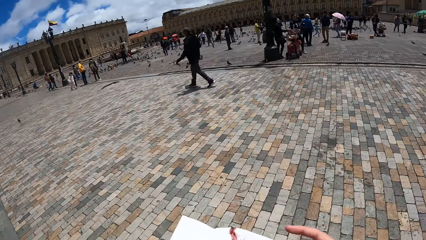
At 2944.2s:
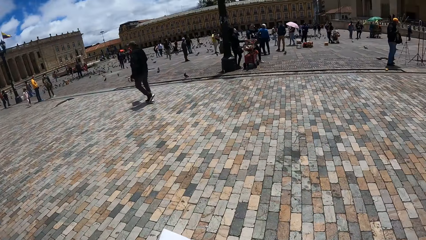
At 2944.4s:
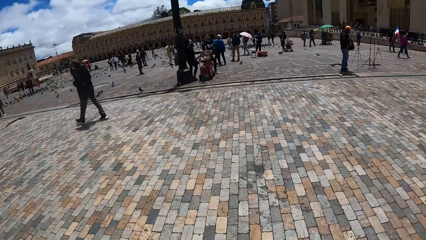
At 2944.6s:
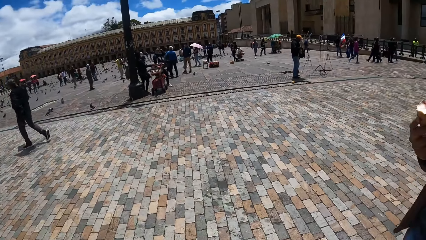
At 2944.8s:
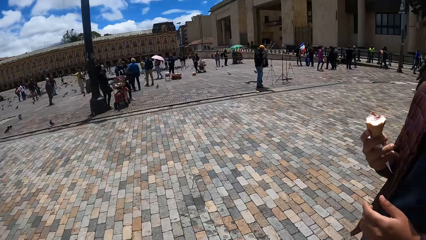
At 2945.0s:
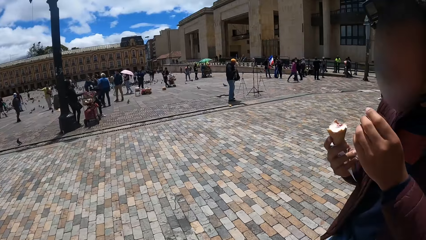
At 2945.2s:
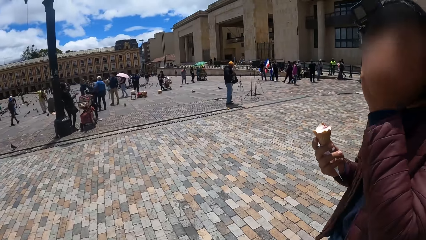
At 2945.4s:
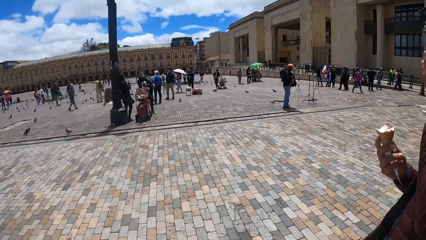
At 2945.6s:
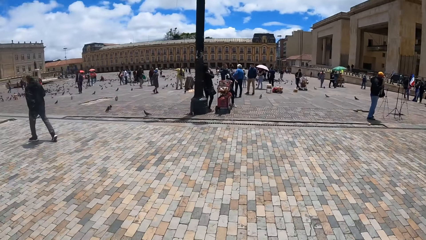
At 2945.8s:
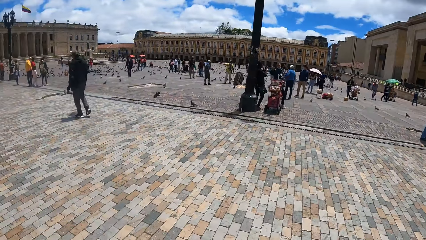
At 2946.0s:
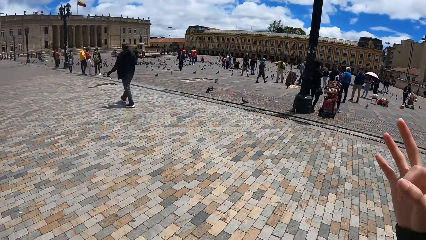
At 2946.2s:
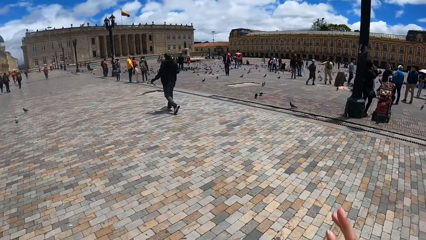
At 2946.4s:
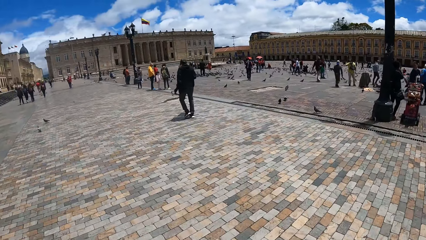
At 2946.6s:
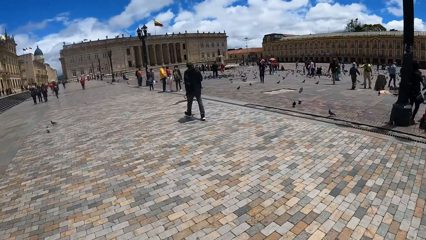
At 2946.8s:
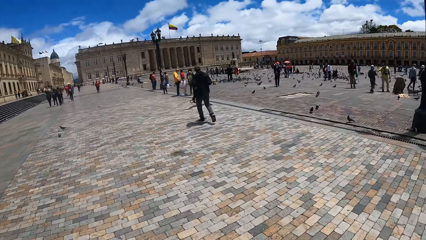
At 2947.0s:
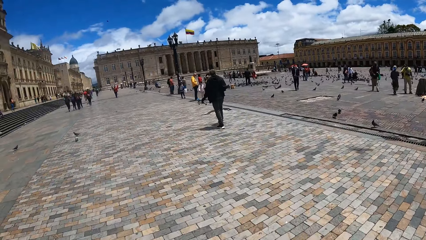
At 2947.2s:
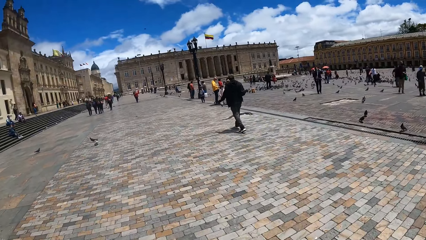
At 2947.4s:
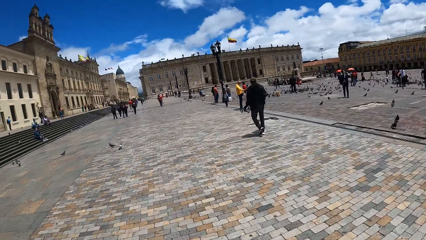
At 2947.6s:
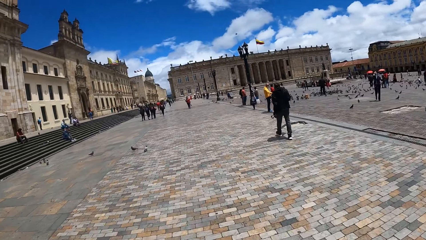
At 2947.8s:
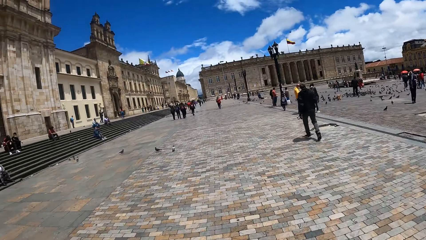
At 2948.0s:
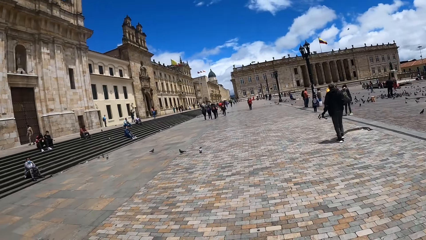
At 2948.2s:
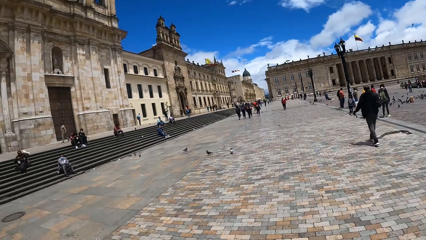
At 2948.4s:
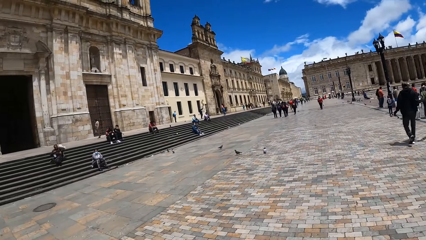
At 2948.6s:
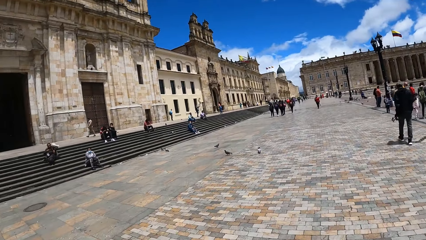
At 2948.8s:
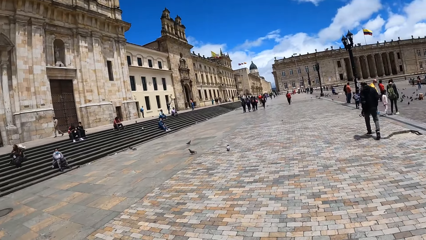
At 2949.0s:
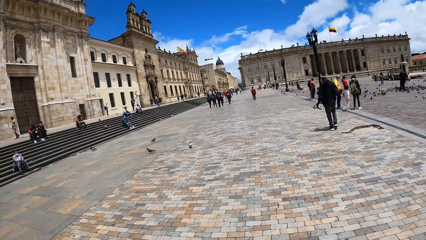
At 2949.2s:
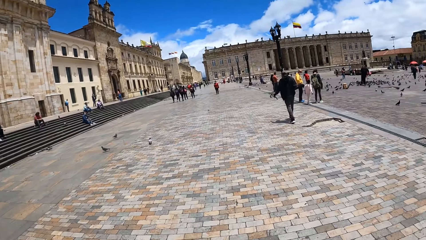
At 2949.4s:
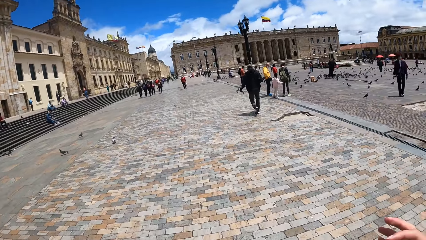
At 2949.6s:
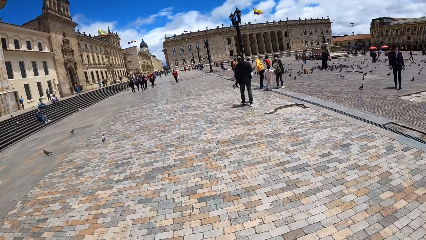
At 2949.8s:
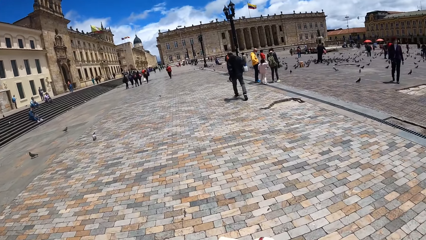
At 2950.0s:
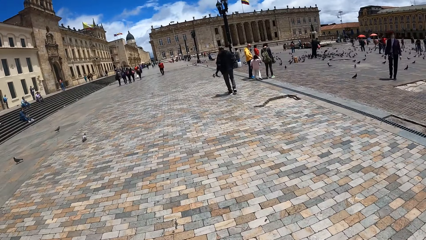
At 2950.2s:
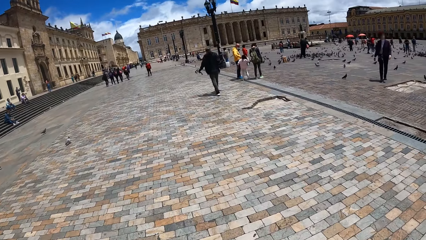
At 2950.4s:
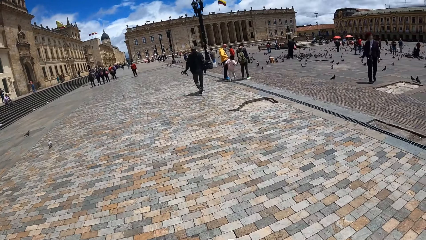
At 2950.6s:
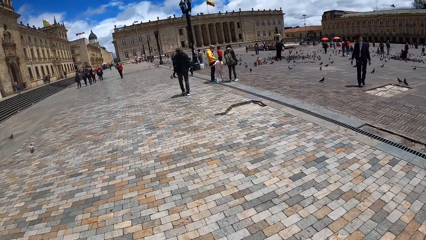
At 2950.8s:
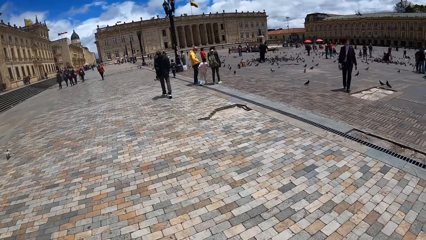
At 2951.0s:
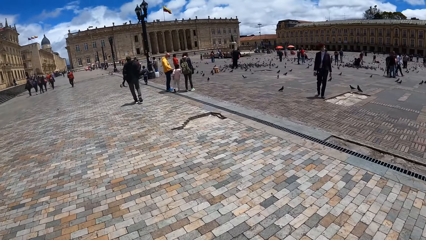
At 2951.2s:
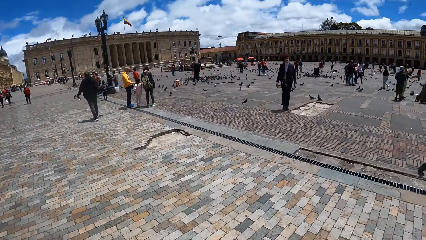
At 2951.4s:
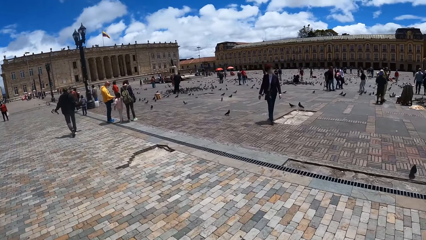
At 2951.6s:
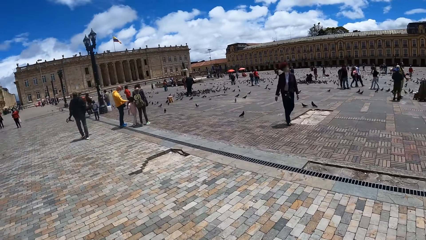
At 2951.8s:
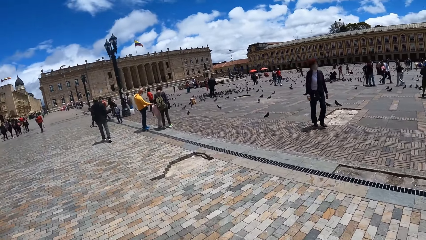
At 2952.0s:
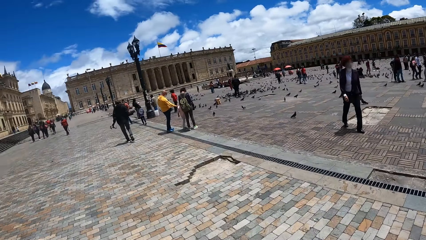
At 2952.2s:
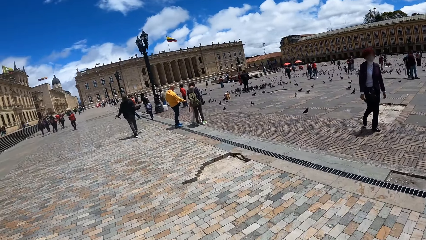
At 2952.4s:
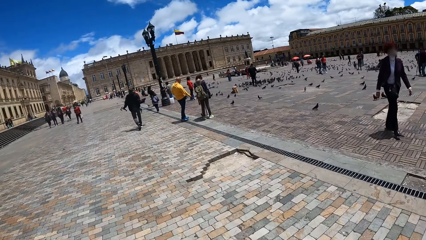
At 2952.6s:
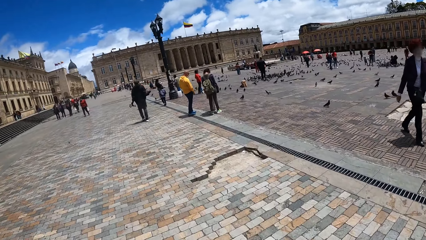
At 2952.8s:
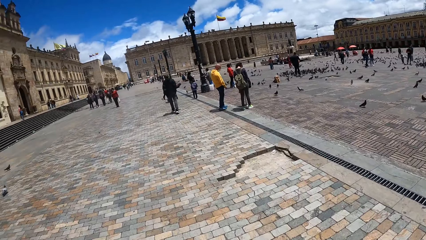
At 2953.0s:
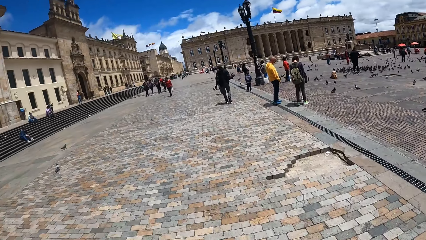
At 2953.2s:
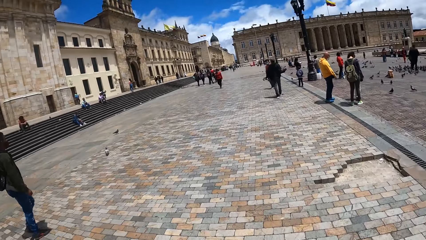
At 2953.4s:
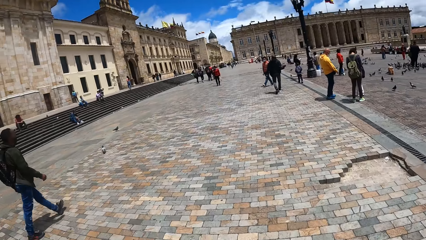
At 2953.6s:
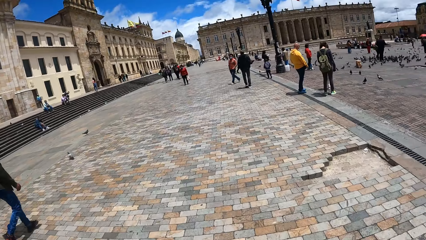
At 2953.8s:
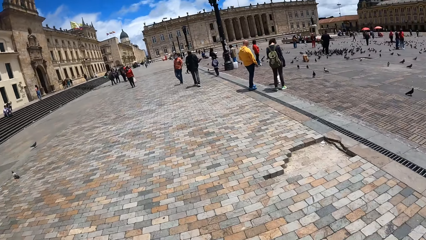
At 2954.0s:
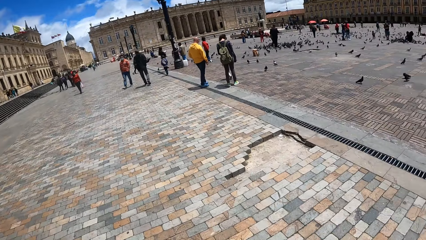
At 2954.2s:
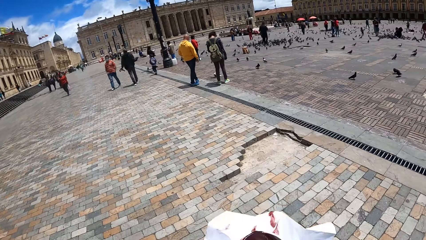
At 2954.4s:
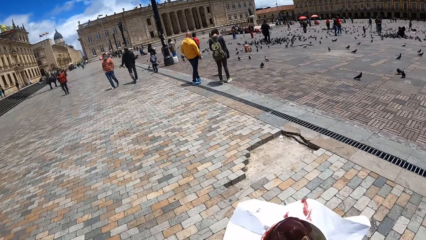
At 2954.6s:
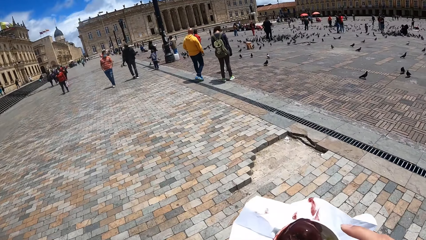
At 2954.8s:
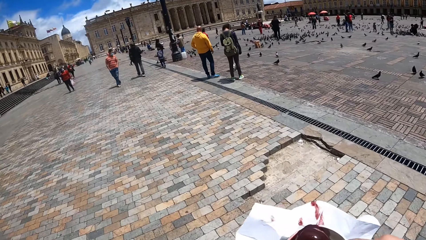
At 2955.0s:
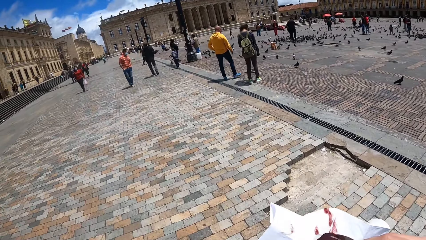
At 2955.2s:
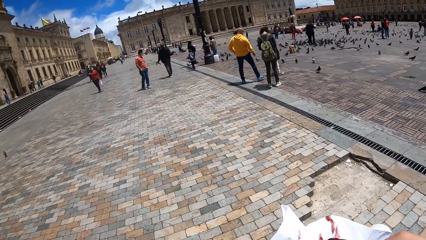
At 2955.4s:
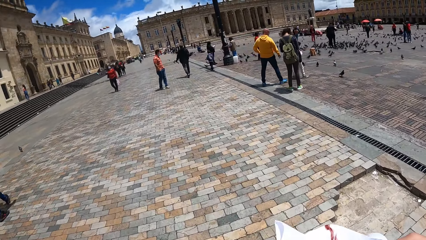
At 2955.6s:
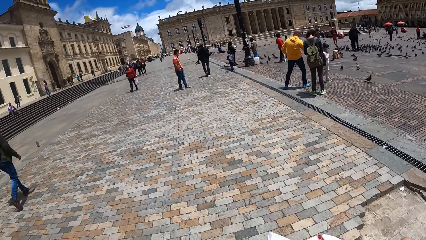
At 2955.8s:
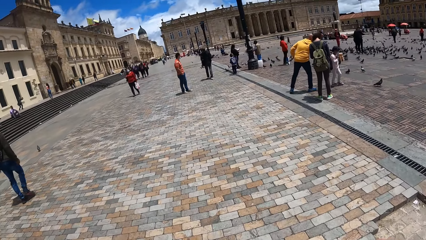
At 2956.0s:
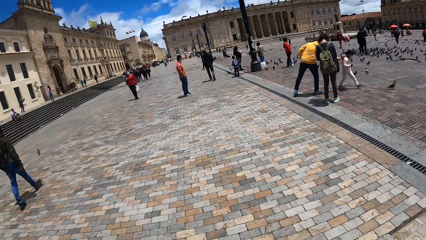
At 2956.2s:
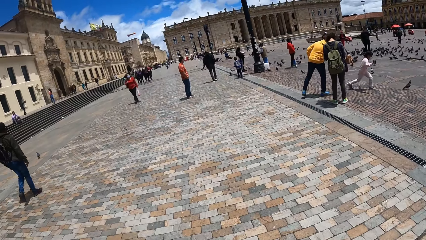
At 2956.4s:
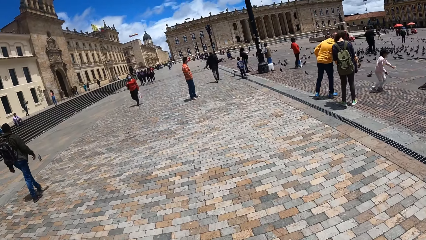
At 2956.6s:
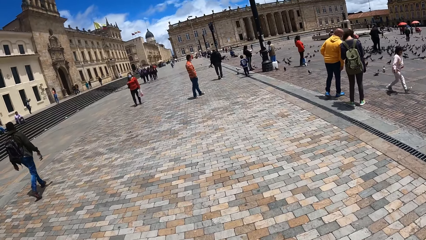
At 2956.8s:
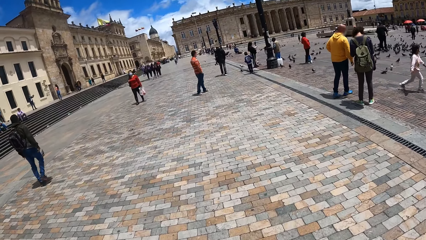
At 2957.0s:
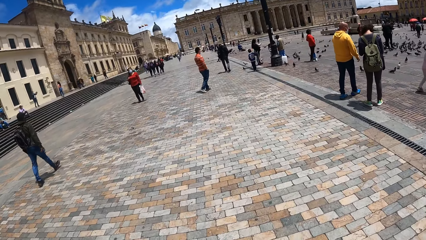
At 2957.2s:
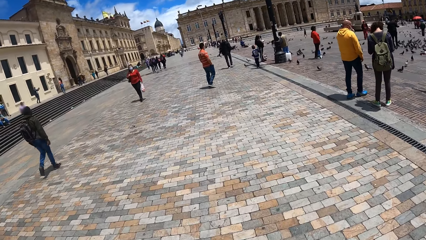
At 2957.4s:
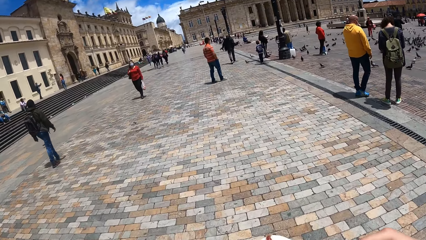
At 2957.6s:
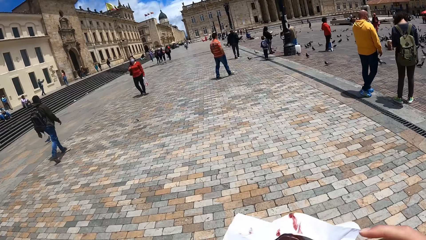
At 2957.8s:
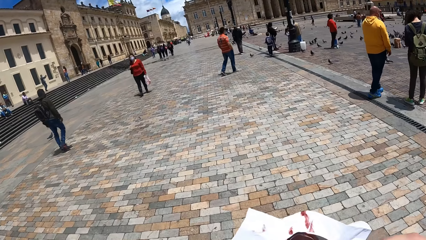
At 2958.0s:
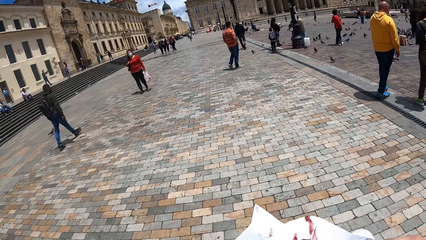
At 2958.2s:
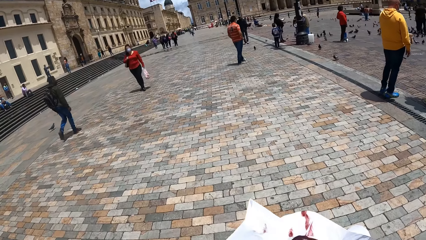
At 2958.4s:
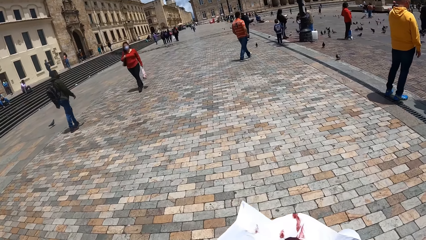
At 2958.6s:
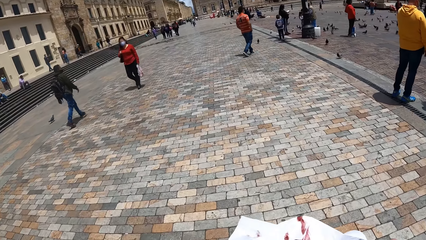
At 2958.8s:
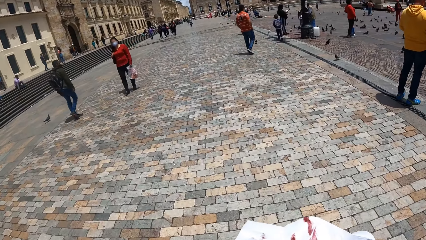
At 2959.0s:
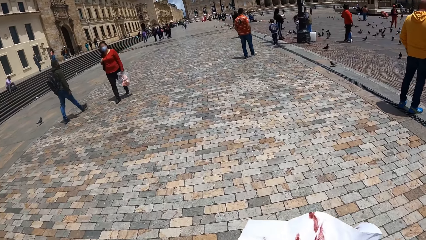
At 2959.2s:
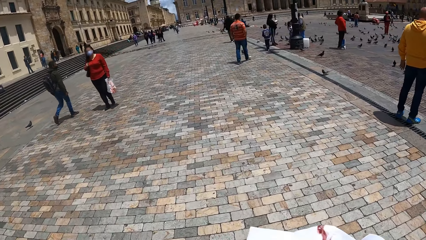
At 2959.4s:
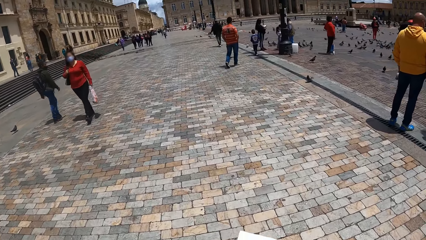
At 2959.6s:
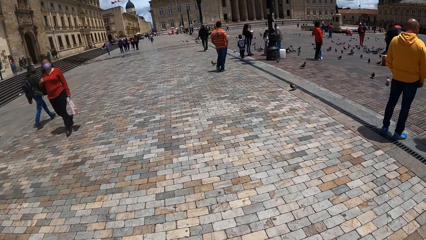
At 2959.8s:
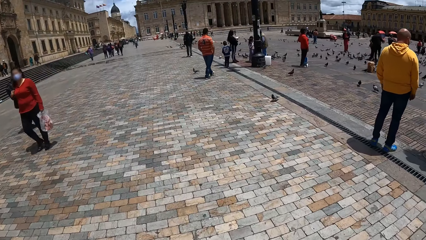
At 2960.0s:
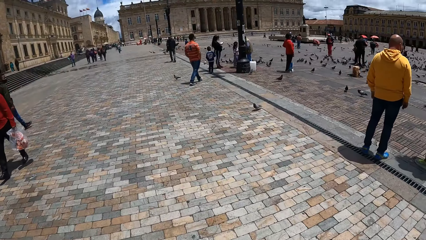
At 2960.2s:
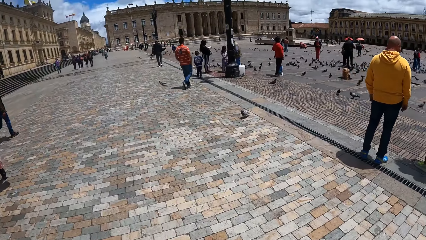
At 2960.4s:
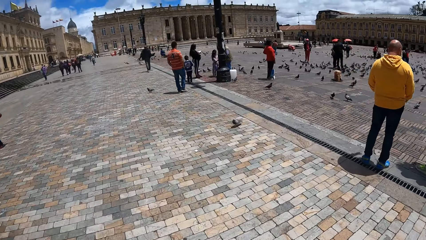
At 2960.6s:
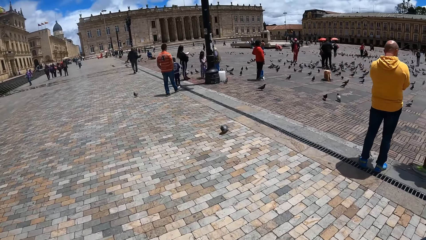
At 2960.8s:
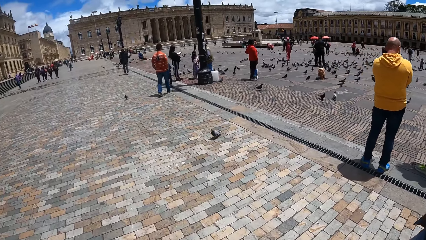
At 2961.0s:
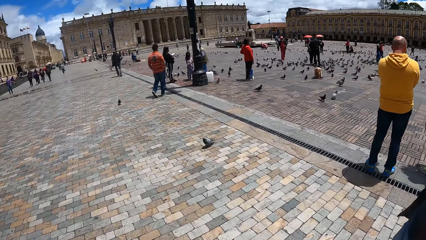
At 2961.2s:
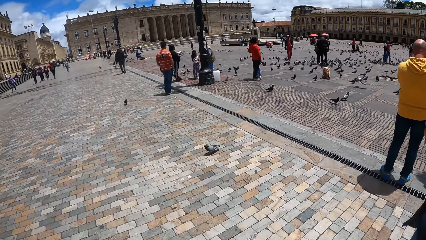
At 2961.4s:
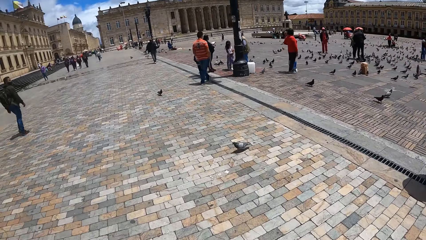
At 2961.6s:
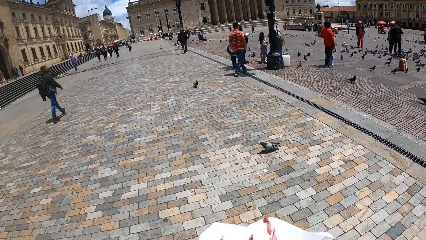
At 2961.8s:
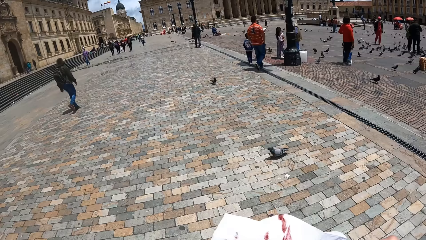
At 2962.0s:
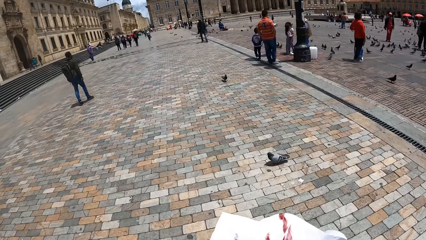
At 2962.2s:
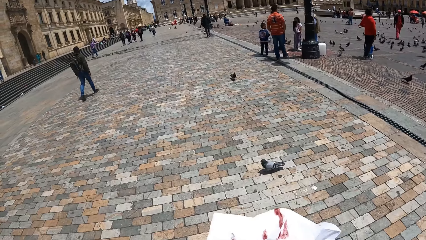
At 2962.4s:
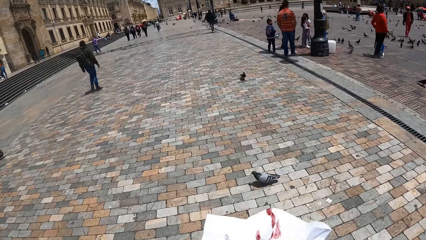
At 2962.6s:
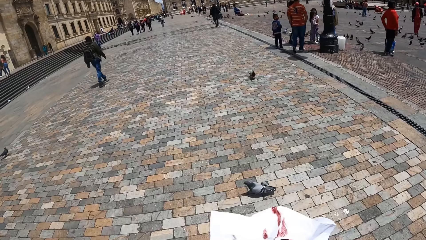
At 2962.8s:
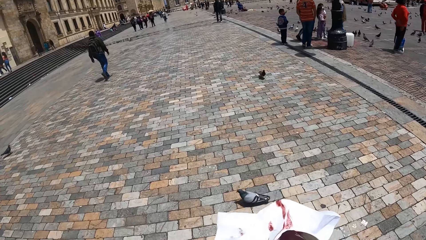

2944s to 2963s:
The camera wearer wipes her hand with the napkin. A person touches his face. The camera wearer walks around the compound with the person. She looks around the compound. She walks around the compound with the person. She scoops ice cream.
